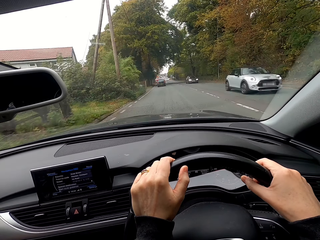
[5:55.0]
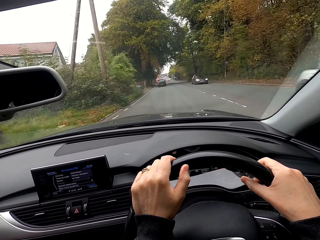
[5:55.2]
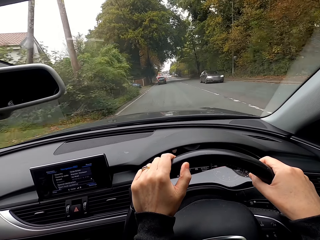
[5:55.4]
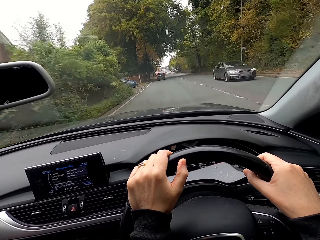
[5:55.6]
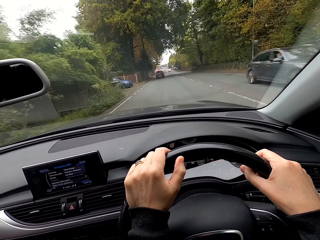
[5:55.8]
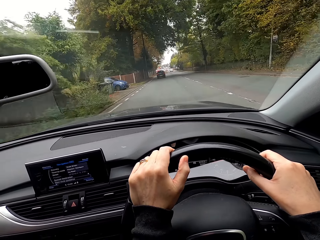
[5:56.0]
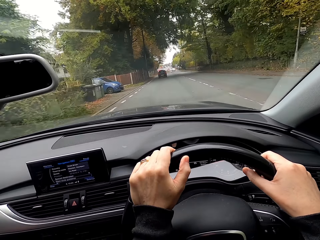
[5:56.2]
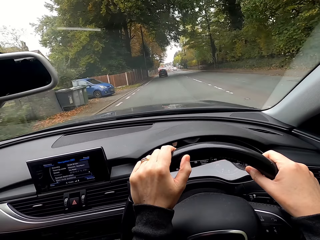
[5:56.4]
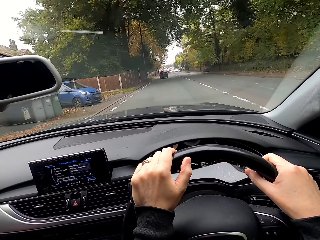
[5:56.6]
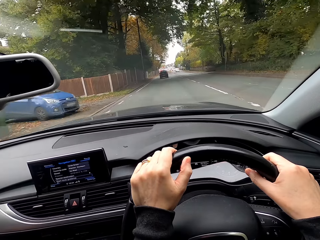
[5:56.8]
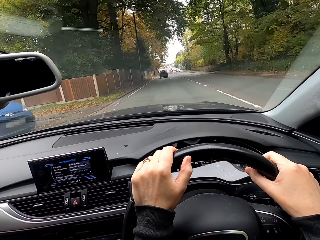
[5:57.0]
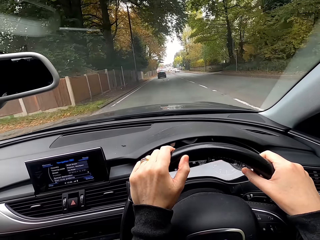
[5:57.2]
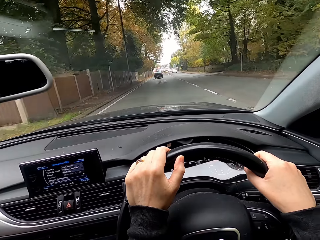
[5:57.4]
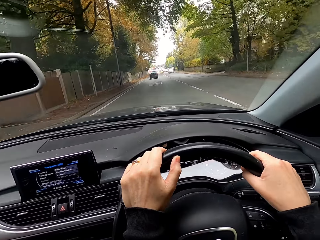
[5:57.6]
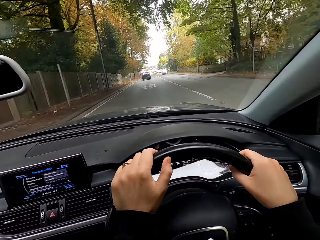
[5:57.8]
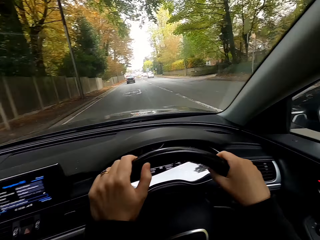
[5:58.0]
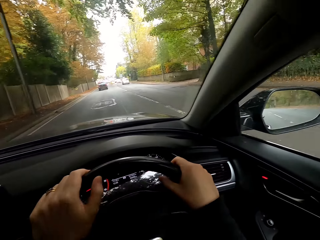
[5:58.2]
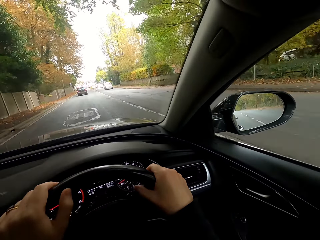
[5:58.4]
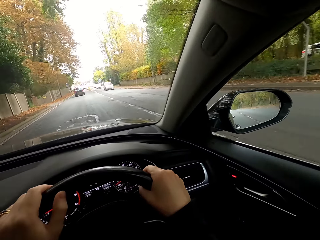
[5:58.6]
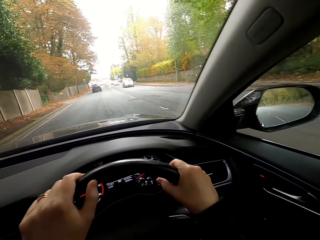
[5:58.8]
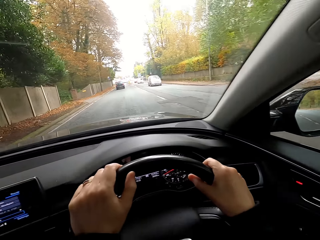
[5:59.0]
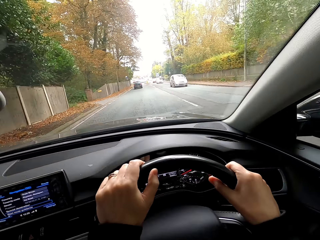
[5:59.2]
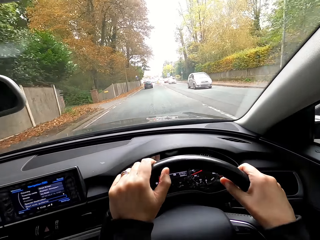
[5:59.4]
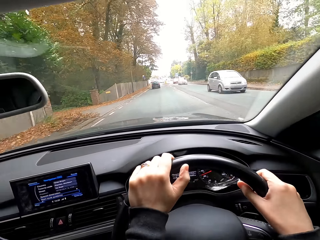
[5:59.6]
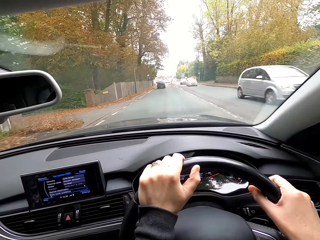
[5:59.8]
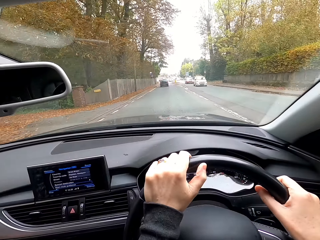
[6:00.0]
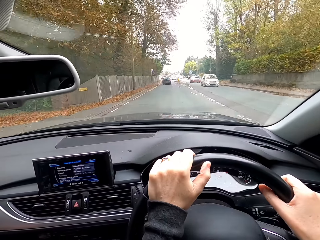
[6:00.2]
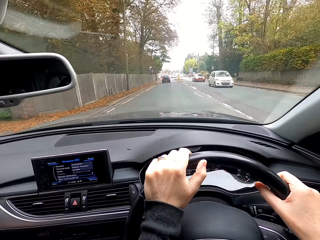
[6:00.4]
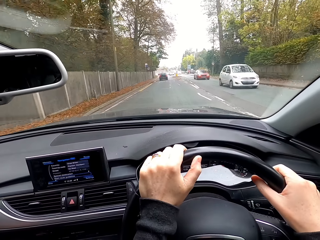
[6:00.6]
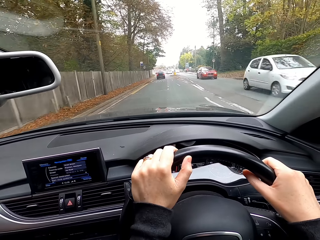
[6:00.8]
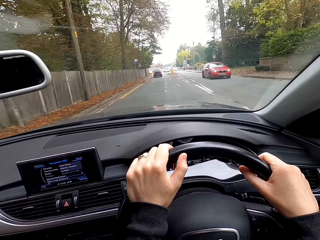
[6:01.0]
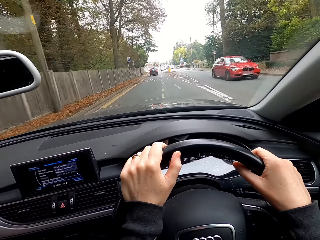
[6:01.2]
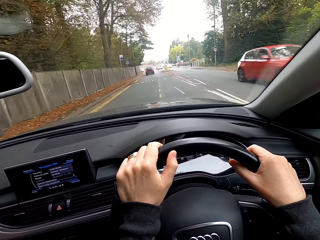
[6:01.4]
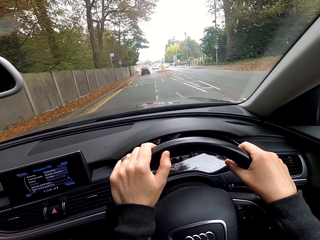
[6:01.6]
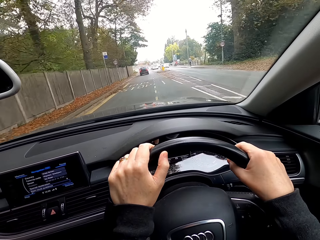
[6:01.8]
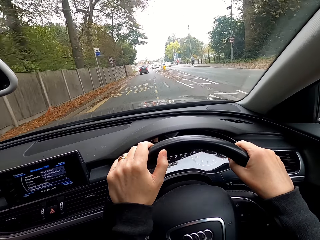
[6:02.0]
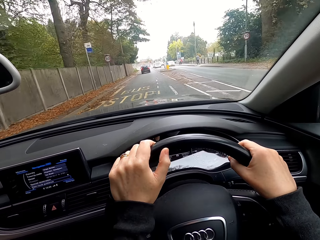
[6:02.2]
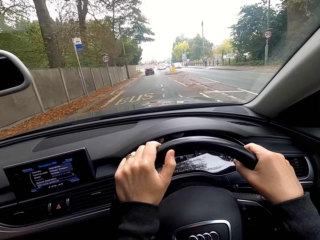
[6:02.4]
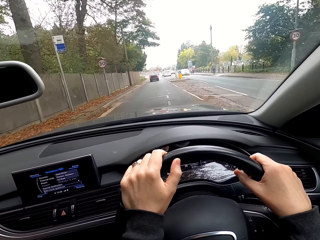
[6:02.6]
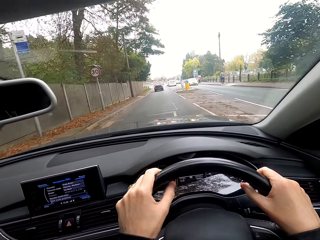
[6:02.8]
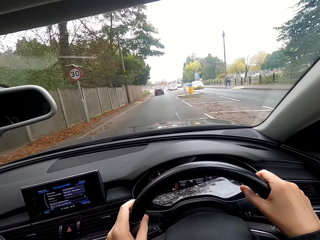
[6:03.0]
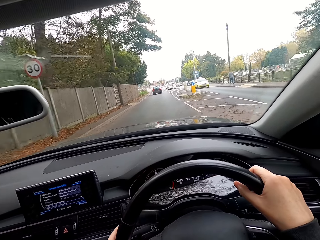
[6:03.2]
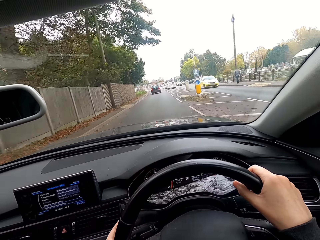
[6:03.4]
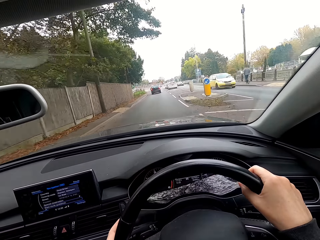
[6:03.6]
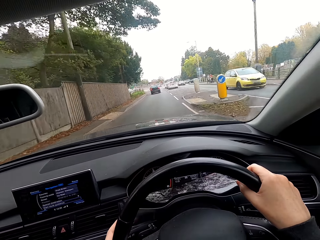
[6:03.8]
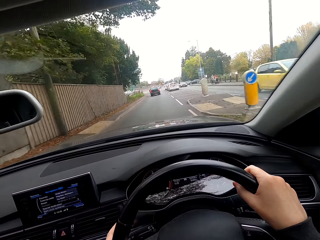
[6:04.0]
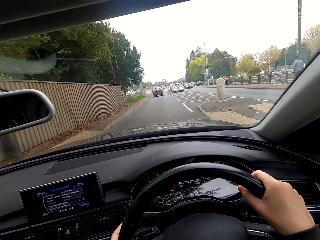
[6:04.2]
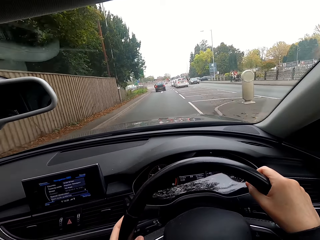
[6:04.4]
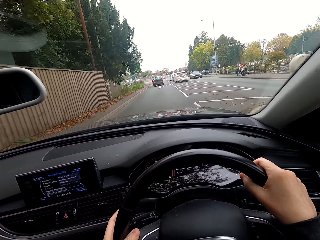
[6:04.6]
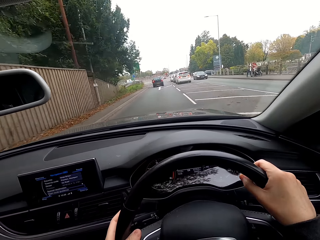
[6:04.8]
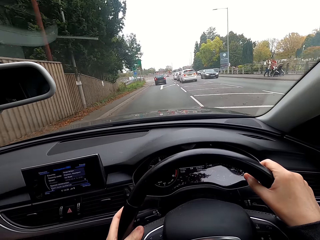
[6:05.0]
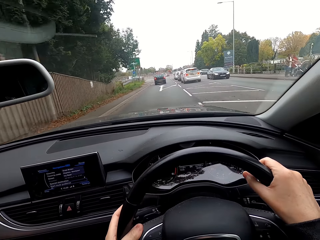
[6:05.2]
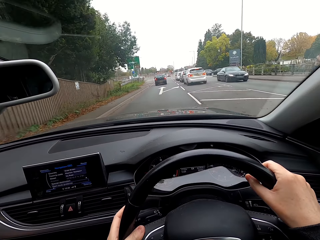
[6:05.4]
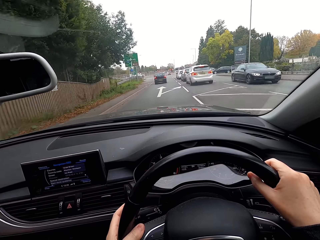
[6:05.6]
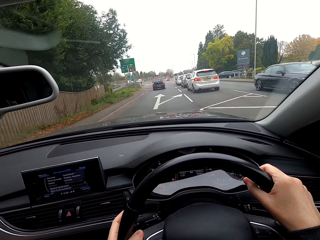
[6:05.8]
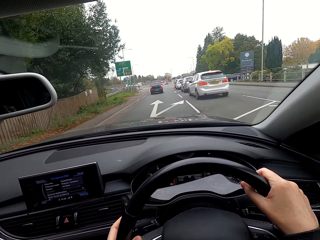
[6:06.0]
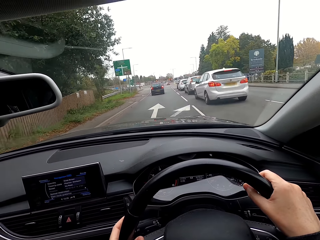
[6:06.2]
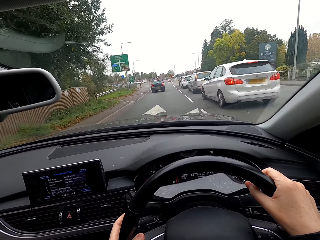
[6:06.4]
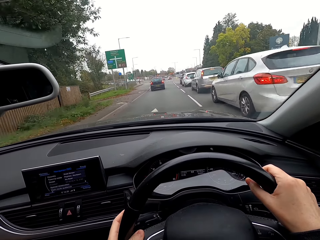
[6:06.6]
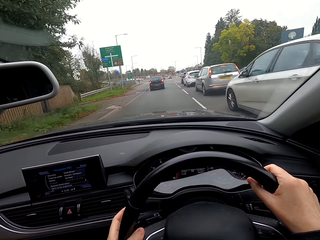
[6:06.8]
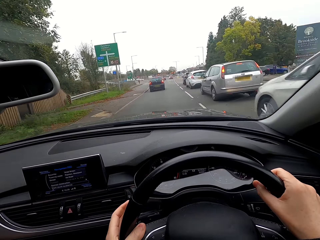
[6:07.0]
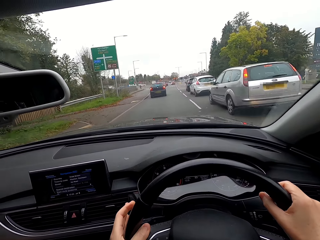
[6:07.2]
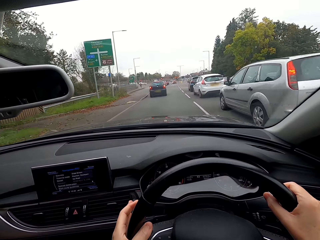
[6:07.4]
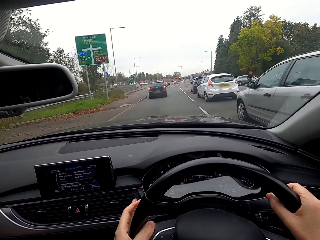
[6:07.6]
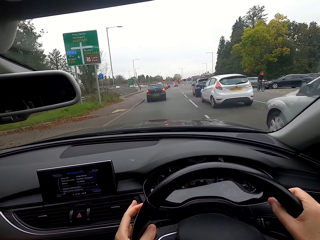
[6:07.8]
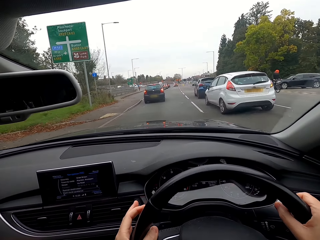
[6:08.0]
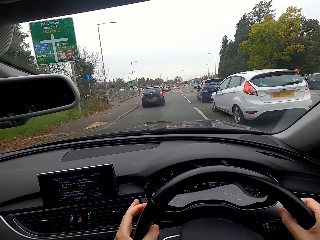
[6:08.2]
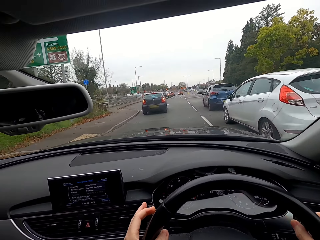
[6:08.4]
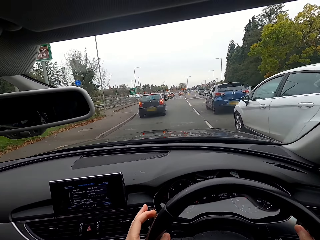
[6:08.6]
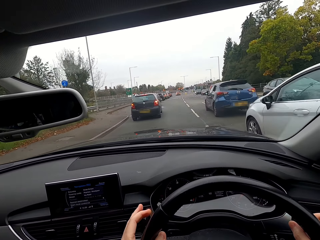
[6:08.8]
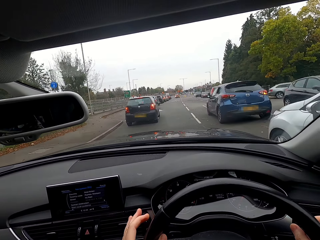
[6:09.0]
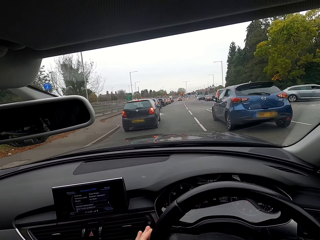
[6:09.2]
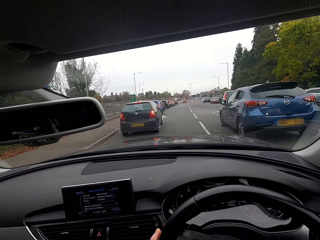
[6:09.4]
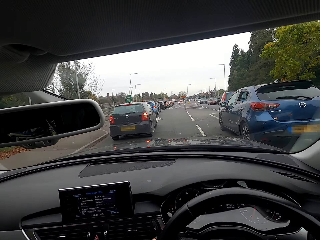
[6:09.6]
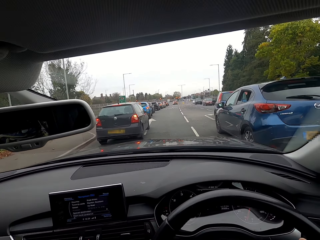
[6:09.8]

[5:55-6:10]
The camera wearer drives past a car. They drive past a car repeatedly.

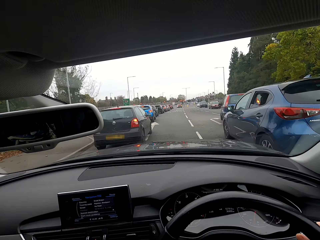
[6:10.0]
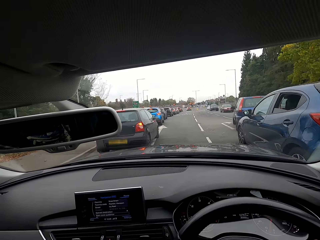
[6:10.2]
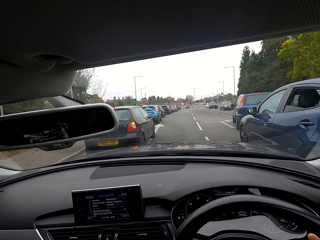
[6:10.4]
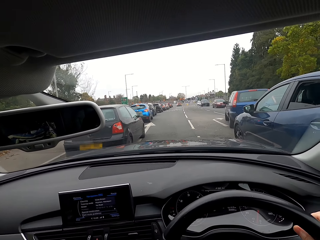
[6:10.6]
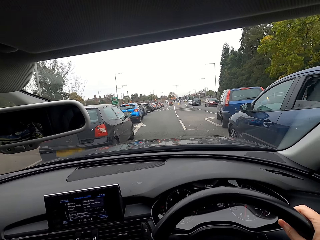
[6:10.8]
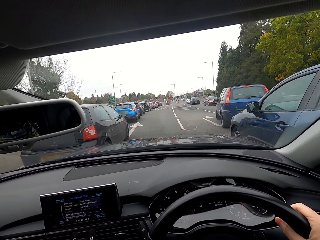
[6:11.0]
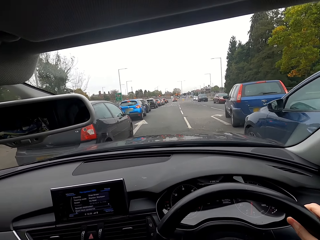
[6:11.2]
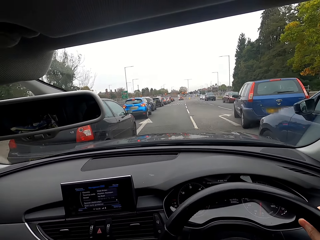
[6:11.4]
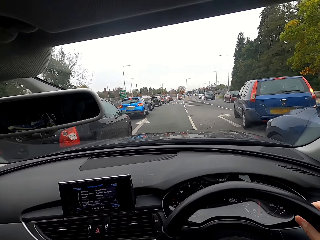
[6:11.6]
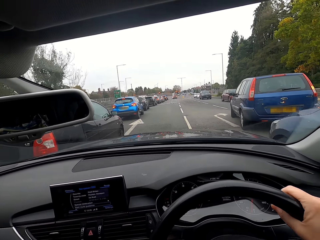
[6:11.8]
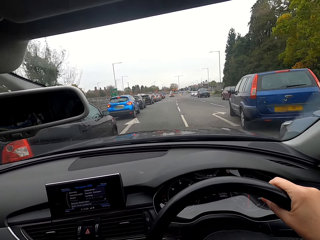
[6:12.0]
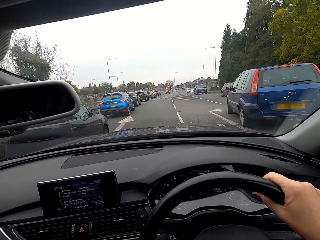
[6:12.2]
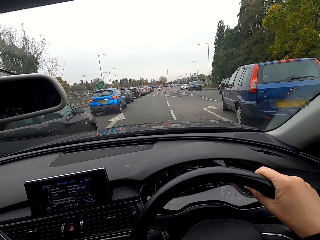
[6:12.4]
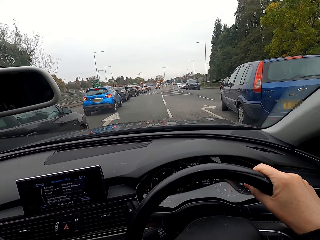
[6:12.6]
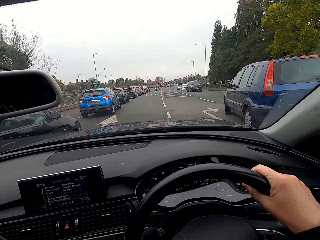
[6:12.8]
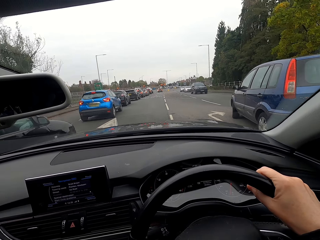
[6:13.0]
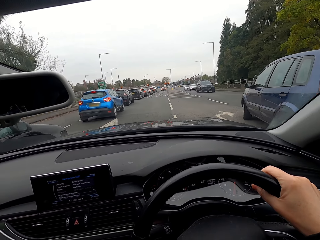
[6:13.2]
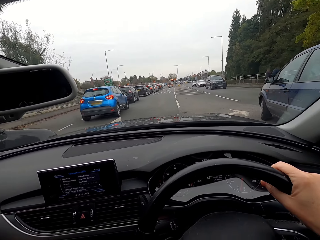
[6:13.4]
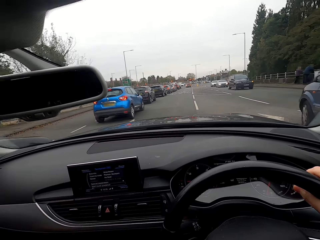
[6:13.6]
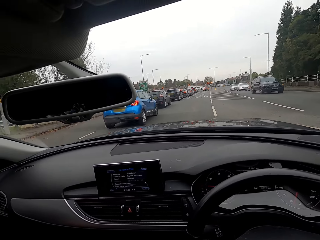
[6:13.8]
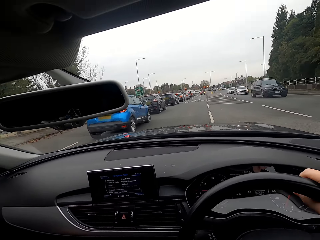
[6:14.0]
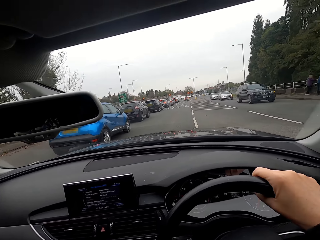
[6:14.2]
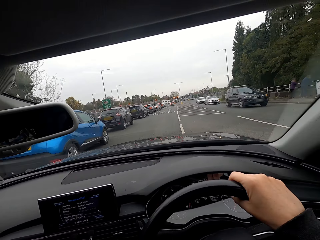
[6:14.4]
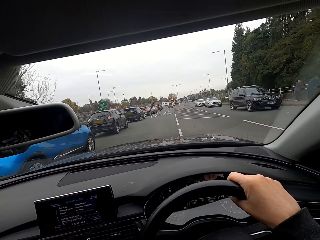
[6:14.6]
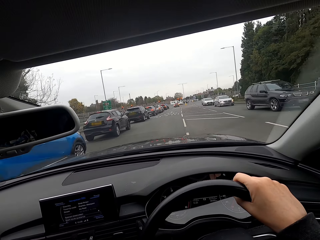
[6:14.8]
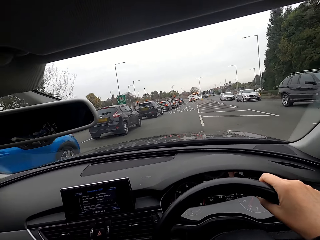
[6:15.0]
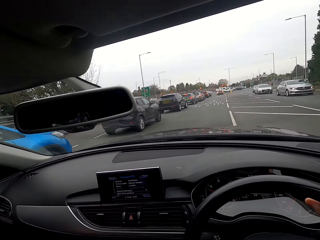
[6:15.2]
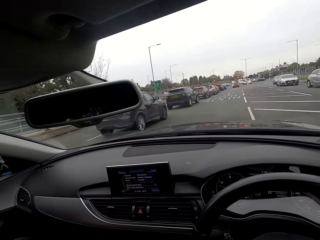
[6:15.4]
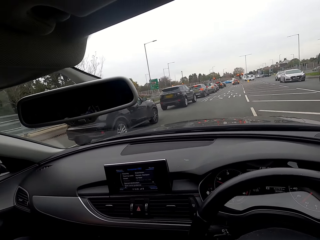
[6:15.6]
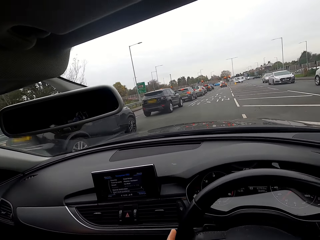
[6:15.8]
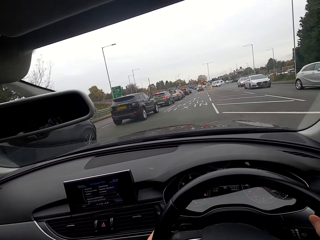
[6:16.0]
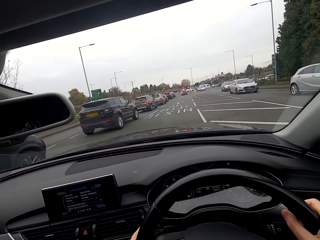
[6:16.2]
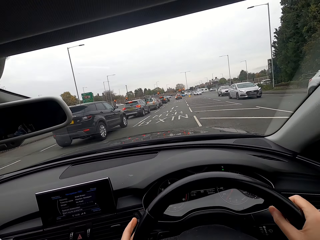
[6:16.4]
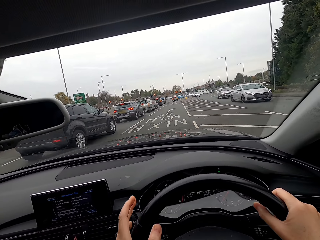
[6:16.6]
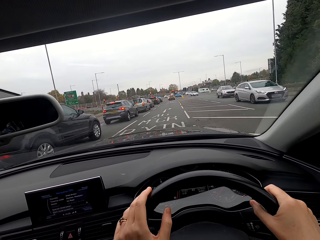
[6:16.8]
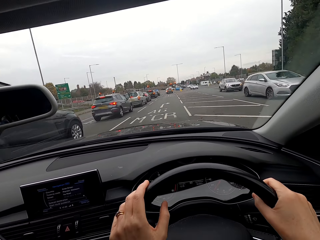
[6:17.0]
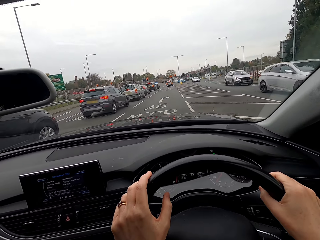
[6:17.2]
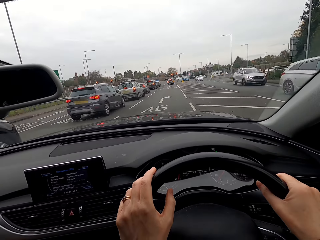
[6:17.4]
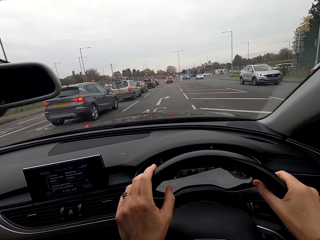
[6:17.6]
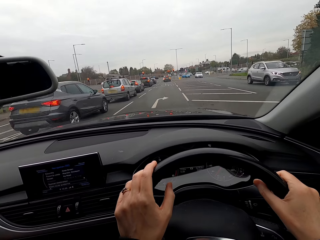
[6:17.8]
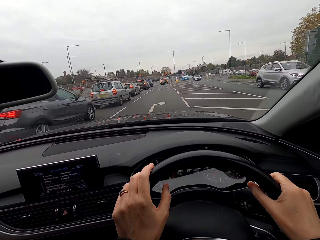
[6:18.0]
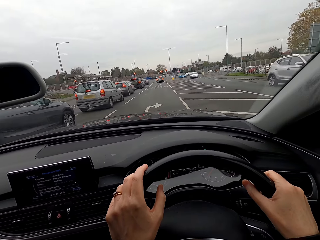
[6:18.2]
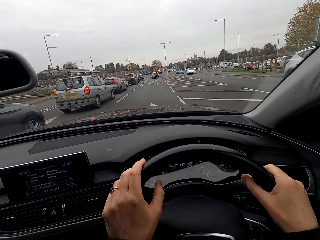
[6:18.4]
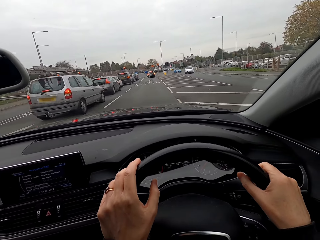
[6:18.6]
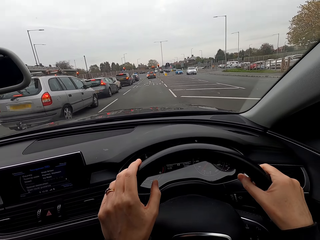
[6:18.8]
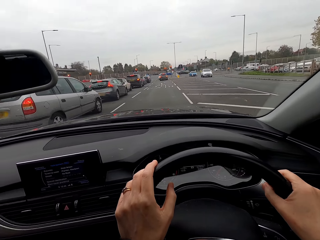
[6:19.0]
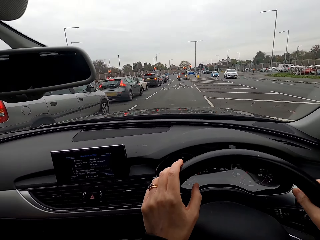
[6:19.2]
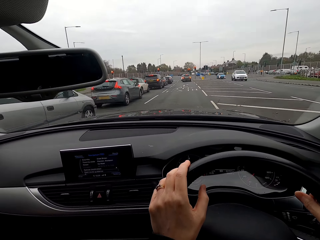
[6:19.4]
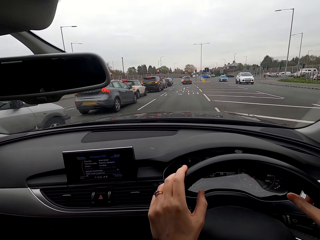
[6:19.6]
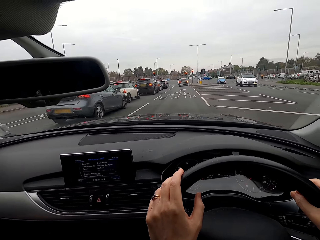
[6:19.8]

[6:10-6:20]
The camera wearer drives past a car. They drive past a car repeatedly.
